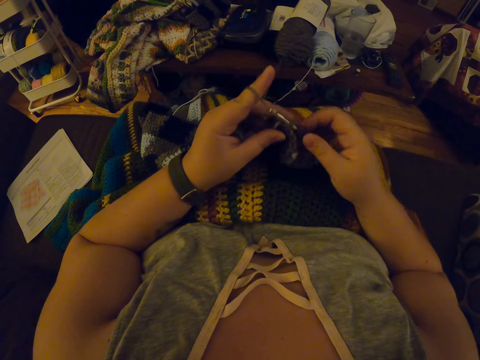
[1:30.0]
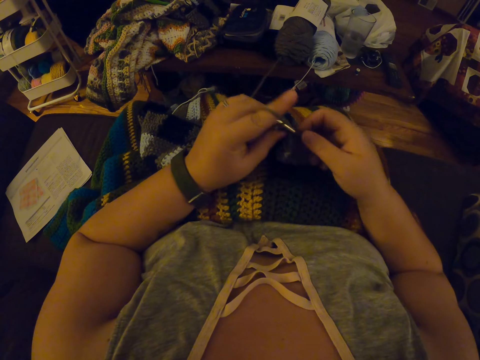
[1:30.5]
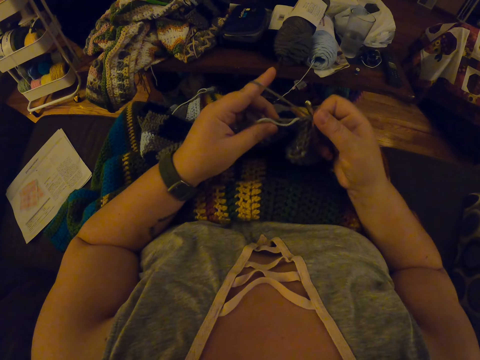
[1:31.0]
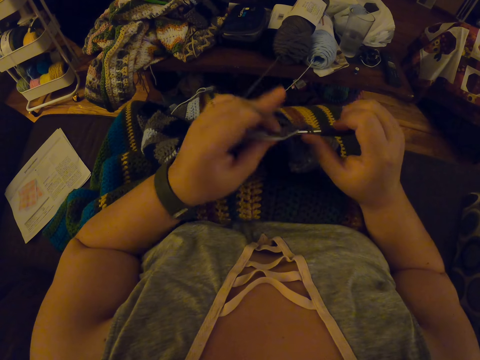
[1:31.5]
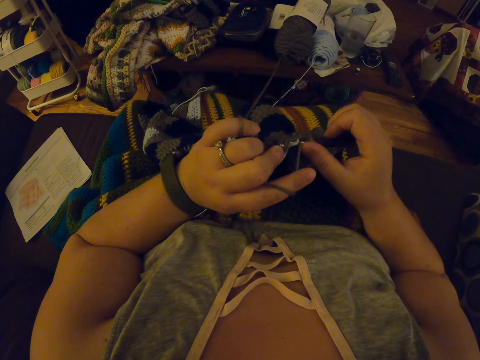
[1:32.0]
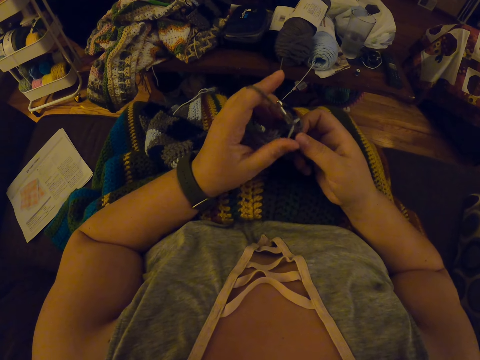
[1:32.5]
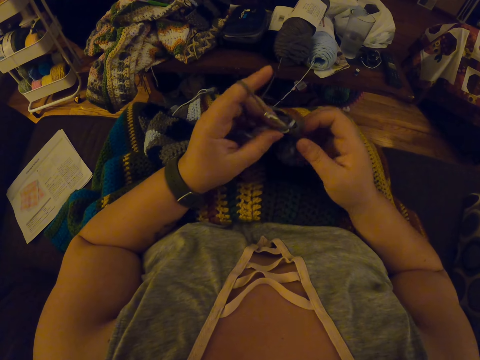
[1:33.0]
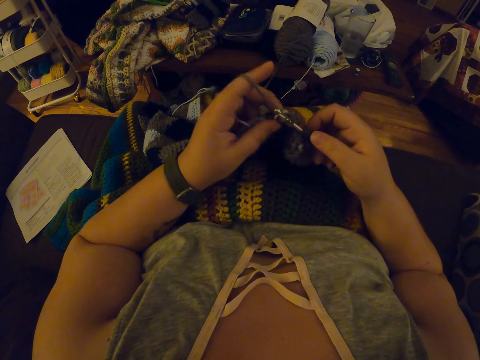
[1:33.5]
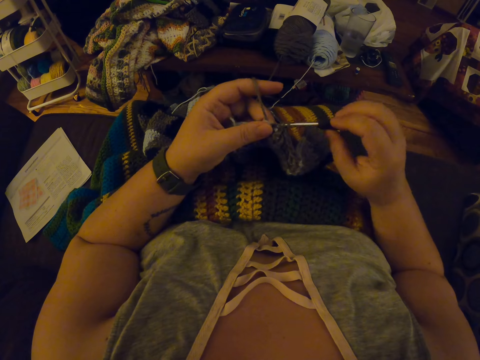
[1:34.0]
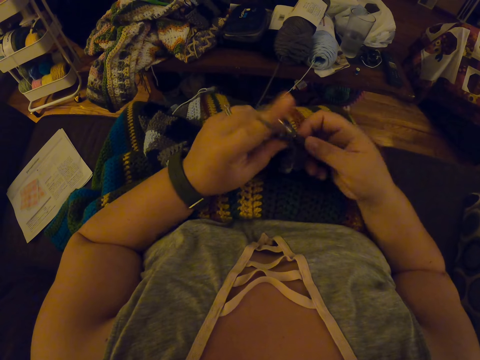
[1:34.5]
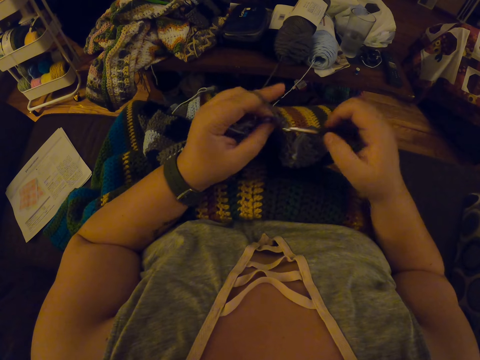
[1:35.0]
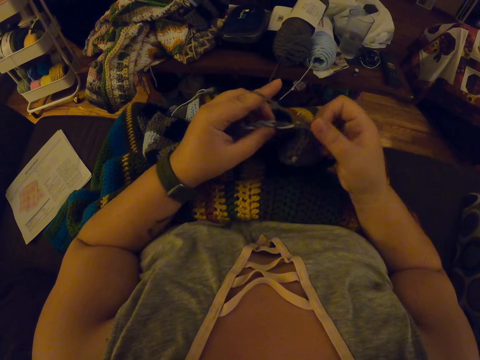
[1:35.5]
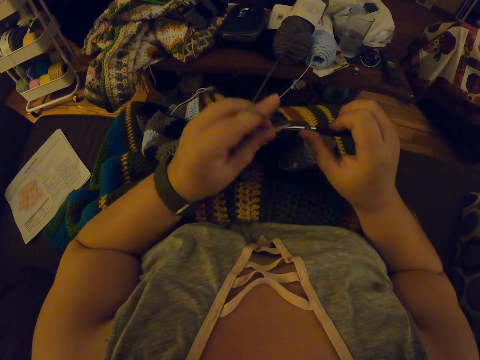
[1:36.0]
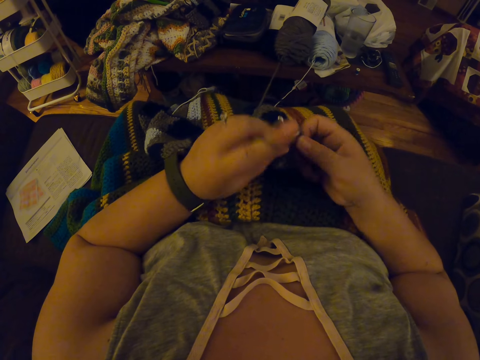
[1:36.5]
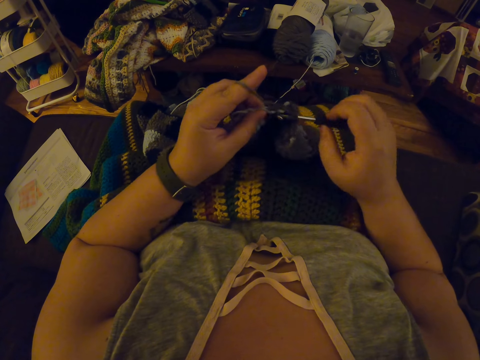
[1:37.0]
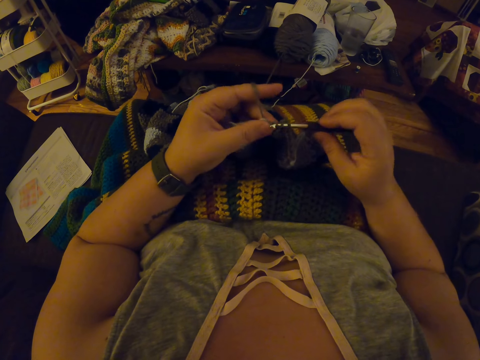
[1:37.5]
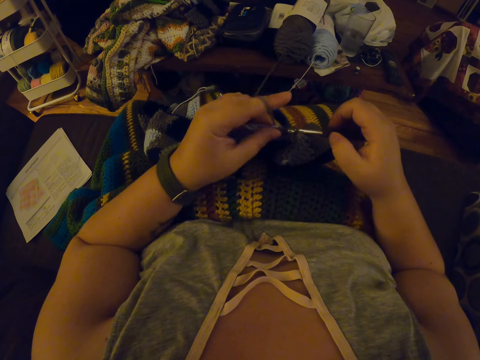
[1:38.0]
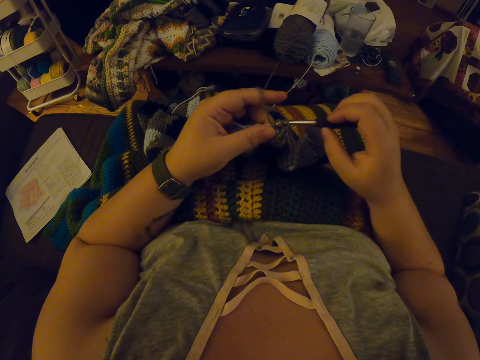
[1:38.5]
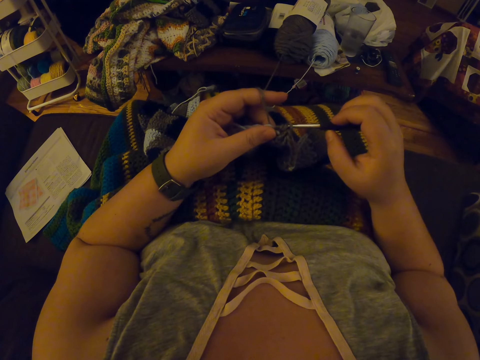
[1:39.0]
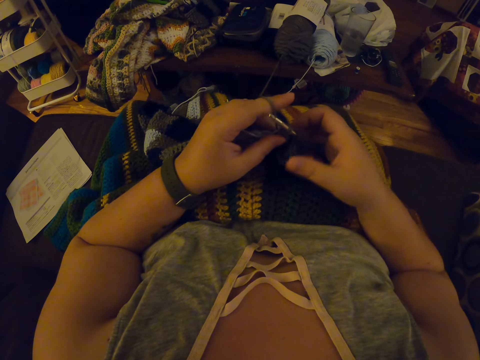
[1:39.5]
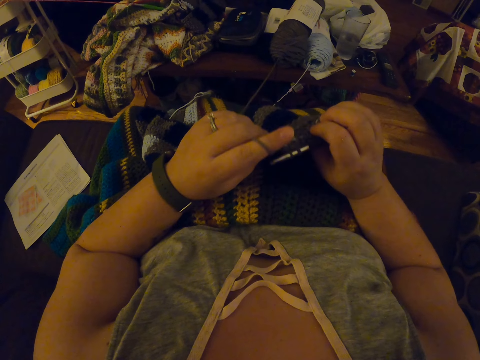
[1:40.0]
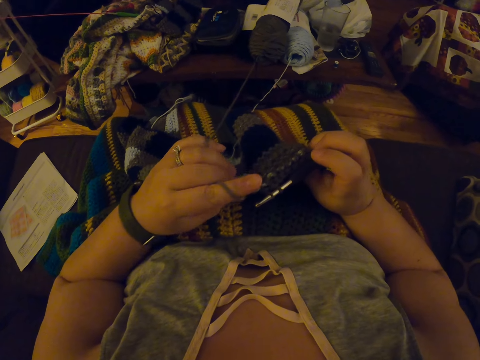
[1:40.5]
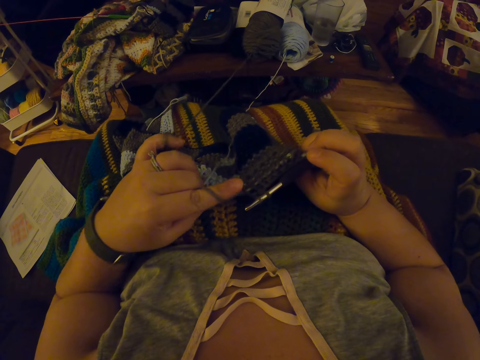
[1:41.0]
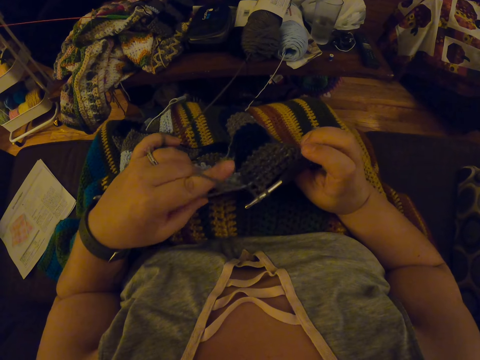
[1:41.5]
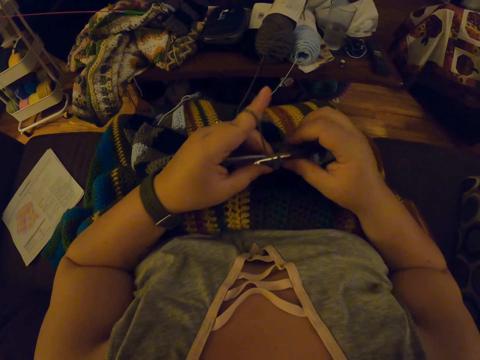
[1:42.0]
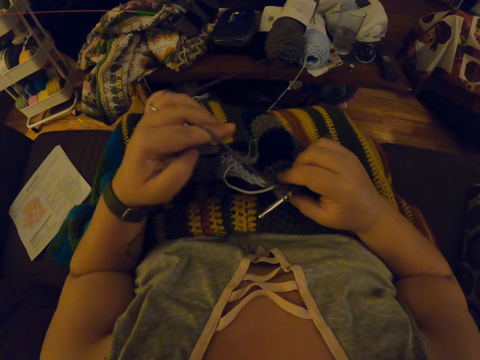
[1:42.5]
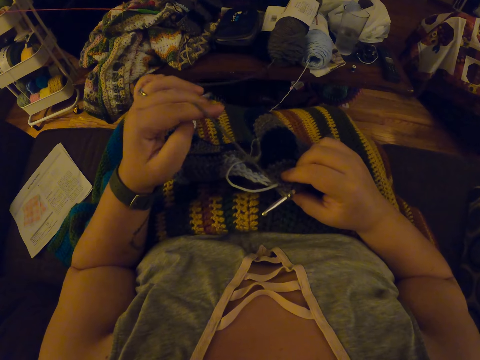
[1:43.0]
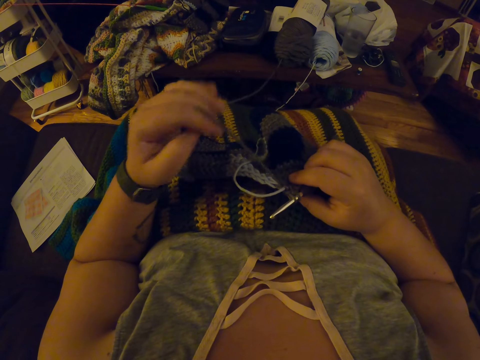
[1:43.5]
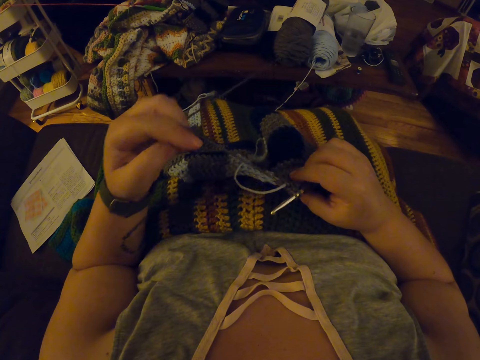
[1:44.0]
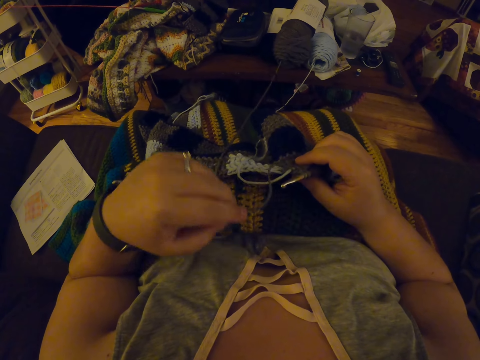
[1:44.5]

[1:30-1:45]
The camera wearer pulls the yarn in the fabric with her left hand. She checks the fabric. She adjusts the garment. She straightens the yarn with her left hand.

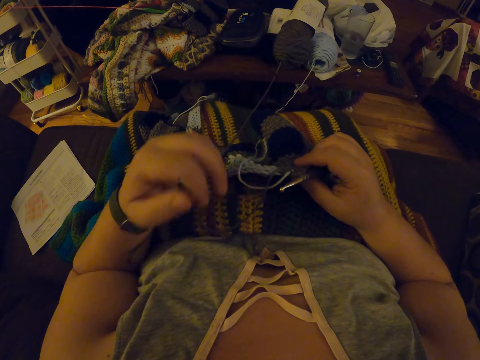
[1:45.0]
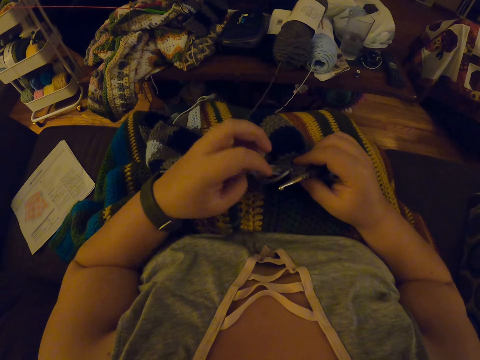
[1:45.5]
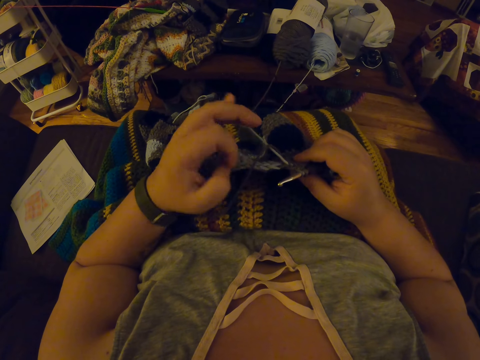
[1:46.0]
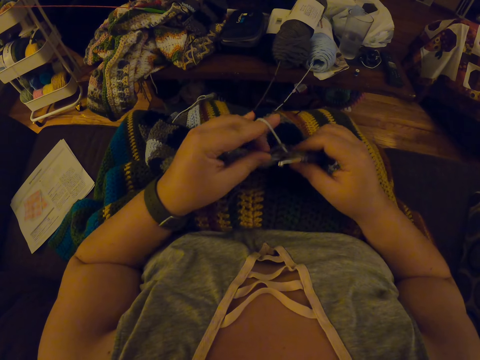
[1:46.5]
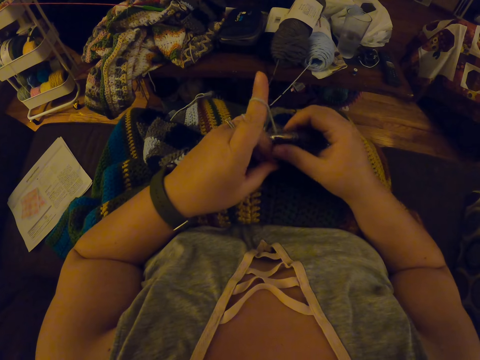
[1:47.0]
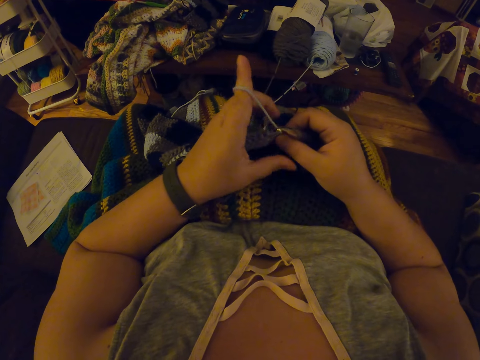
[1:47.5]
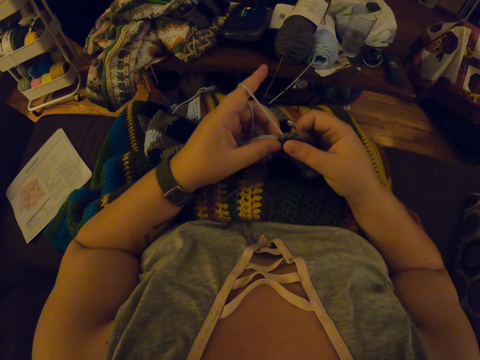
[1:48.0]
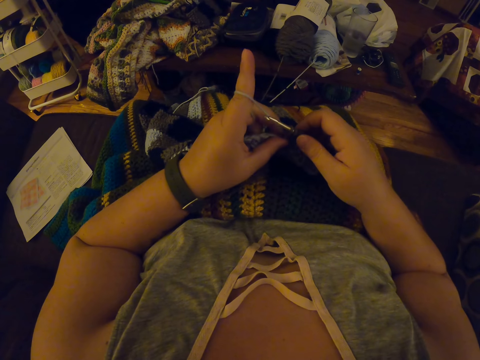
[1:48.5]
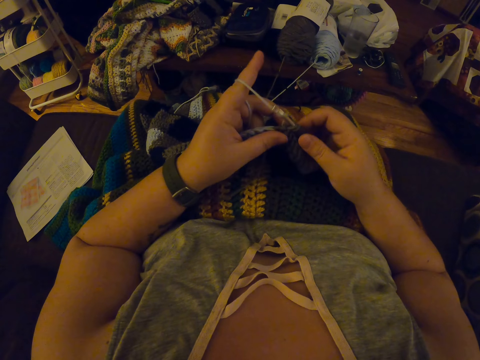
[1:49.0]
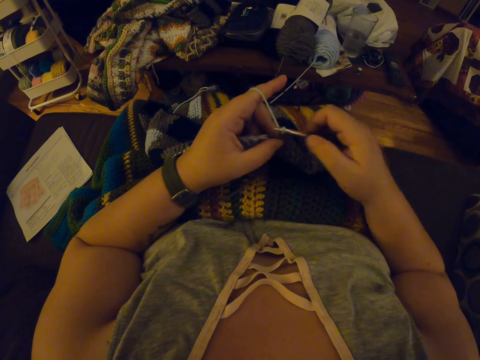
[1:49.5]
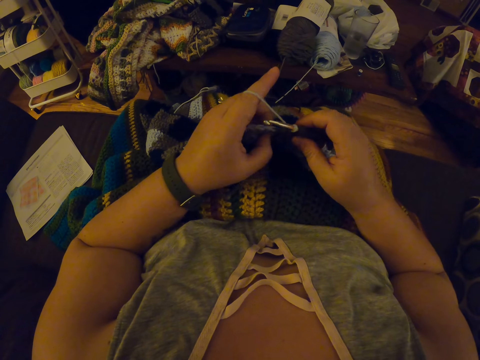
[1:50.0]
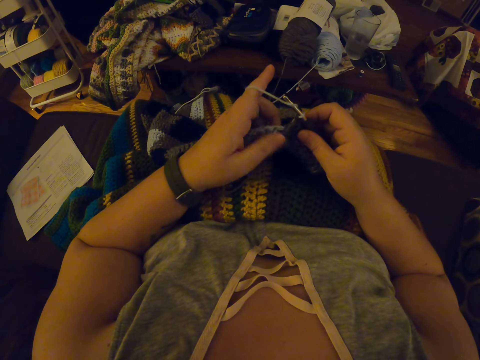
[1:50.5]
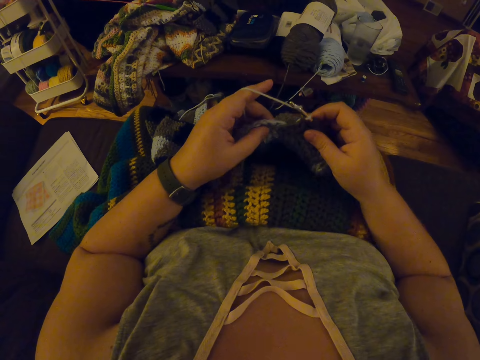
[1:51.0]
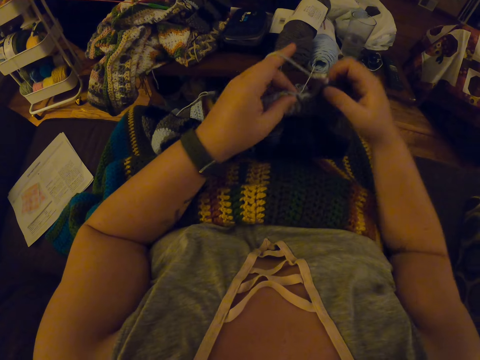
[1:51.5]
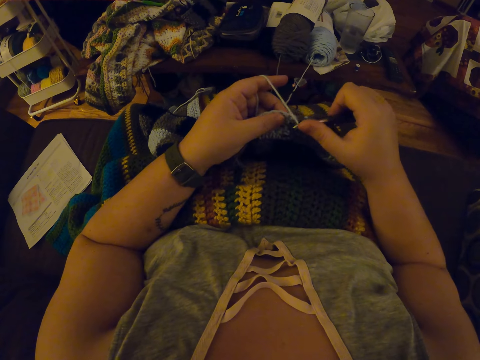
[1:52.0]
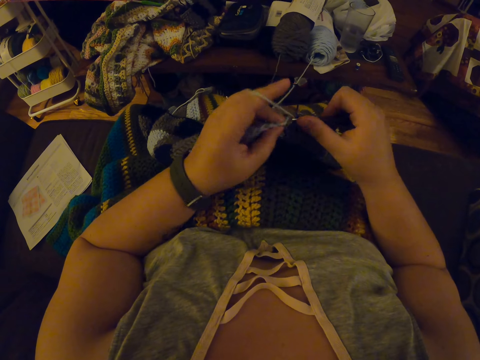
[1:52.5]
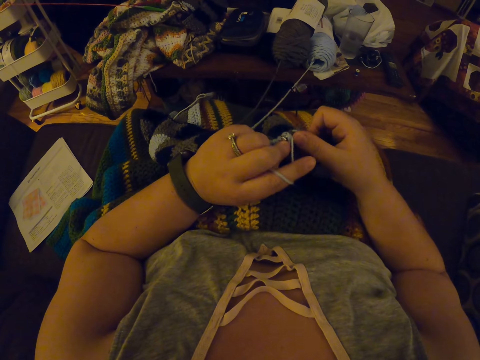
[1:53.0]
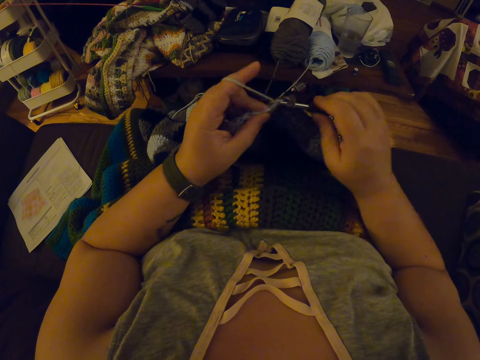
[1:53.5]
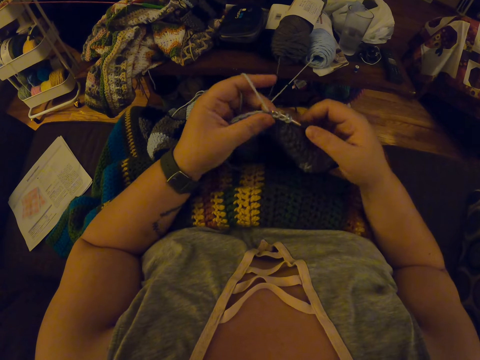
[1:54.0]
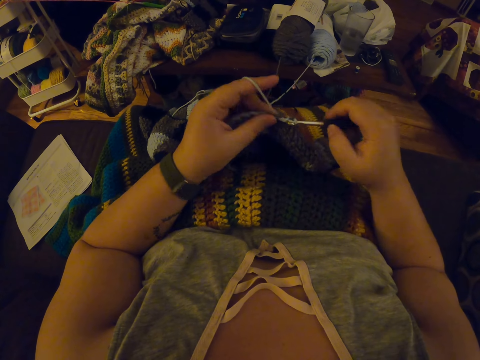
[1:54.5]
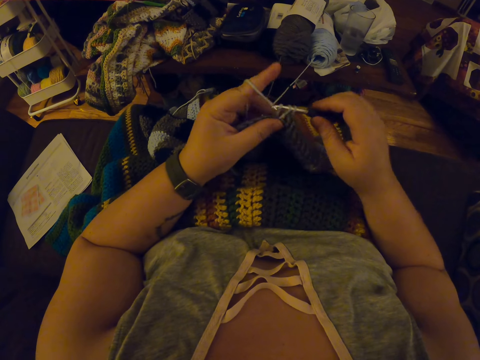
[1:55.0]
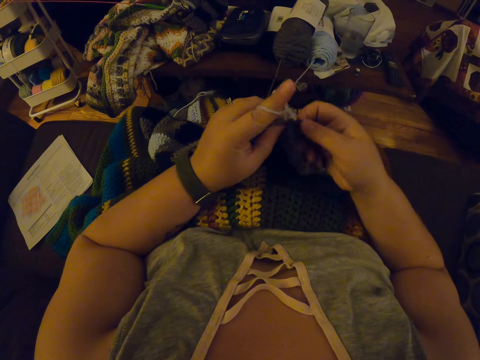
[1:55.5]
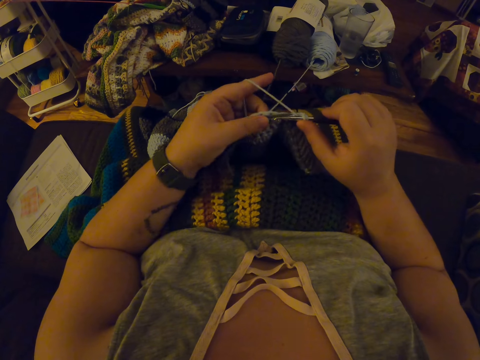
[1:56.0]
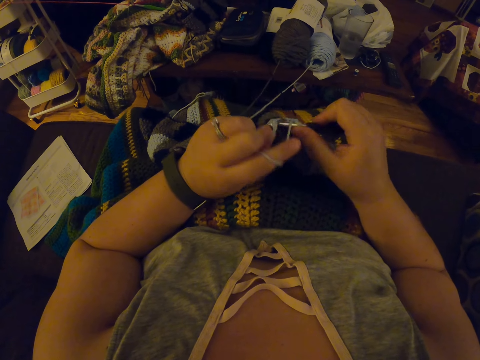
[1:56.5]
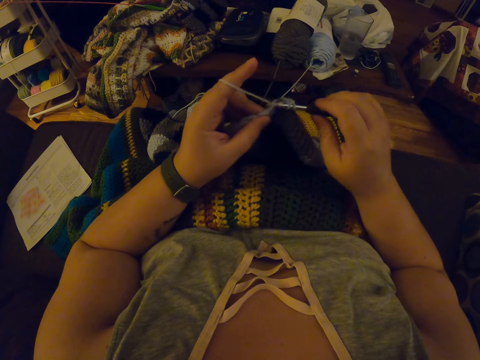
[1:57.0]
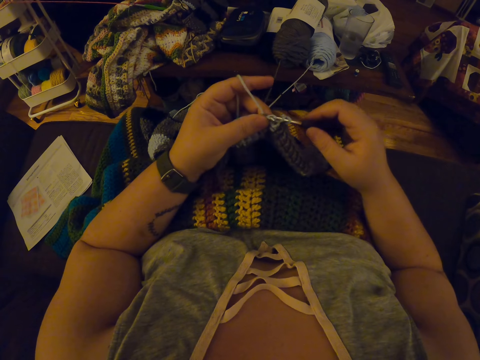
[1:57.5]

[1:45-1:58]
The camera wearer twists the yarn around her left hand again. She continues crocheting with the yarn. She adjusts the fabric on her lap with her hands. She continues crocheting with the yarn.
